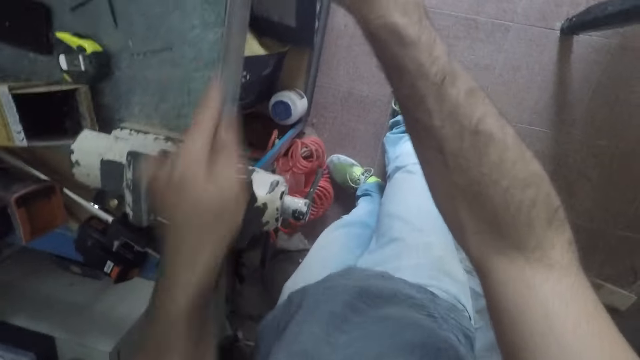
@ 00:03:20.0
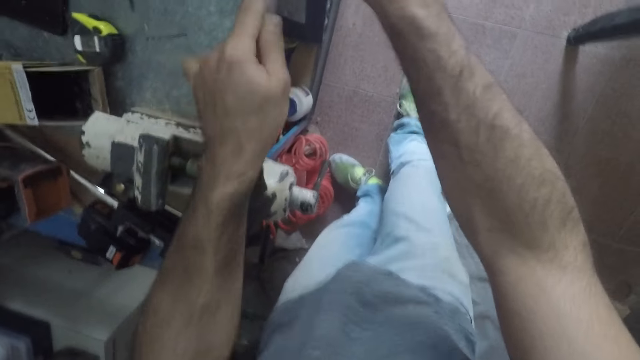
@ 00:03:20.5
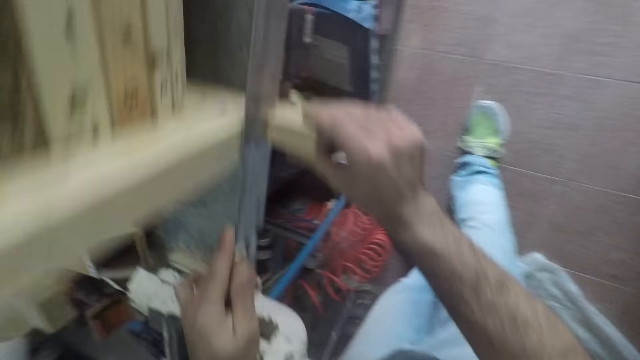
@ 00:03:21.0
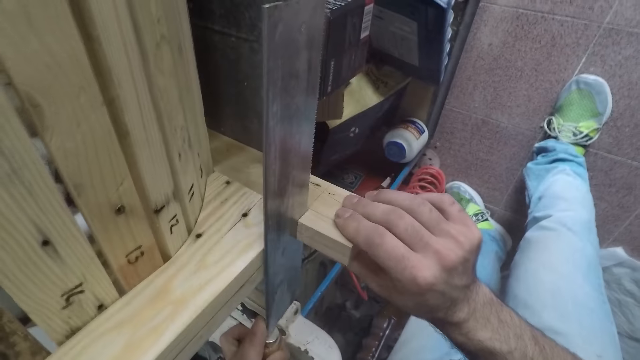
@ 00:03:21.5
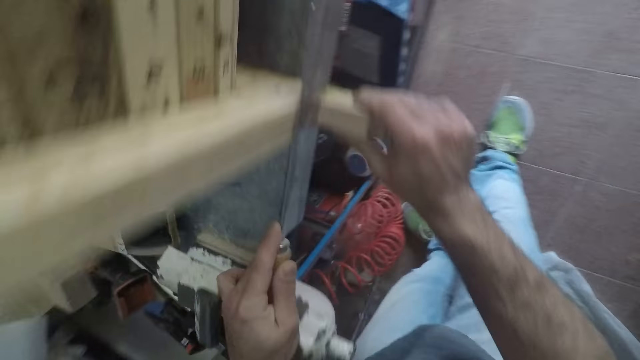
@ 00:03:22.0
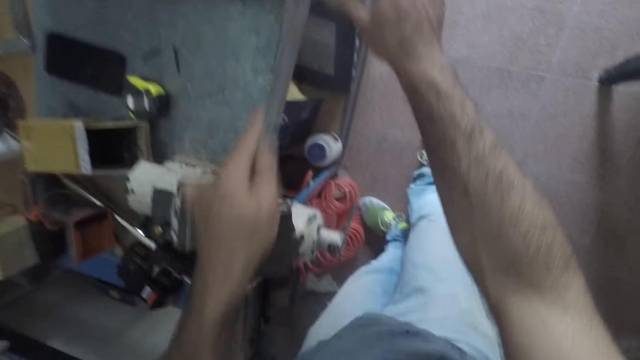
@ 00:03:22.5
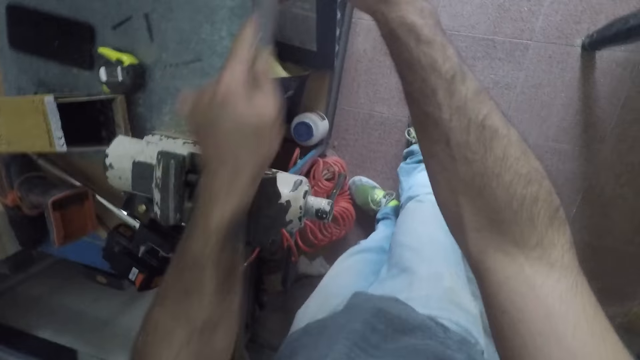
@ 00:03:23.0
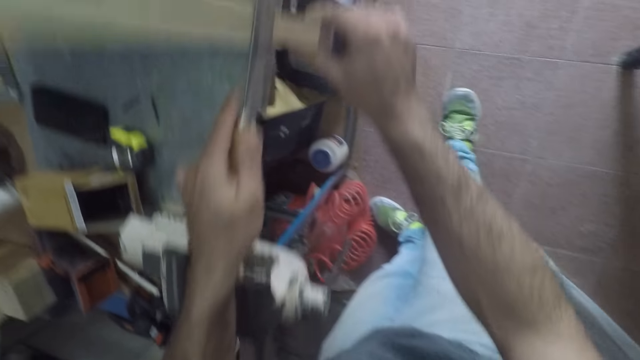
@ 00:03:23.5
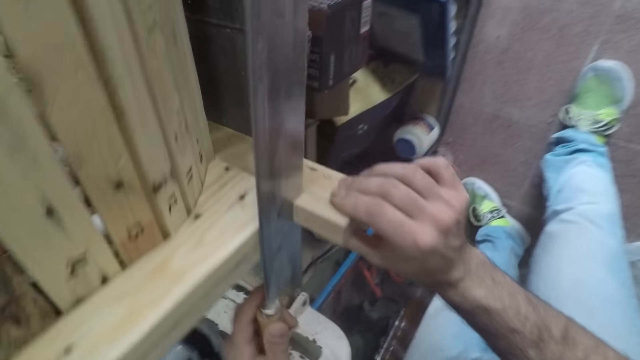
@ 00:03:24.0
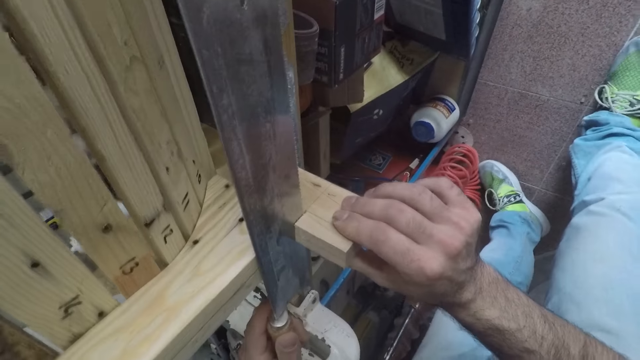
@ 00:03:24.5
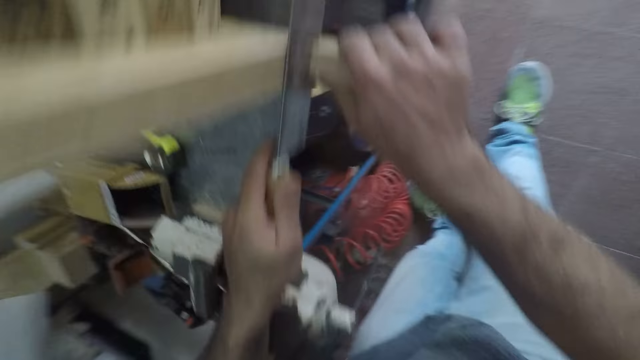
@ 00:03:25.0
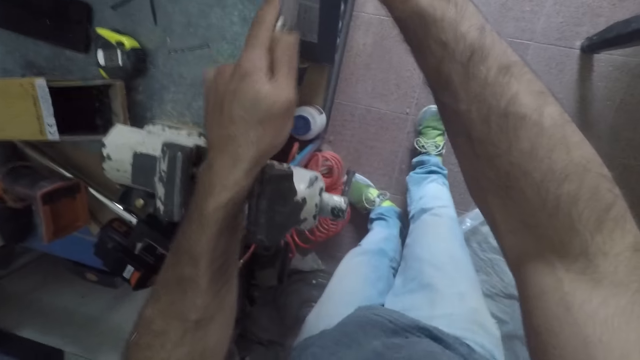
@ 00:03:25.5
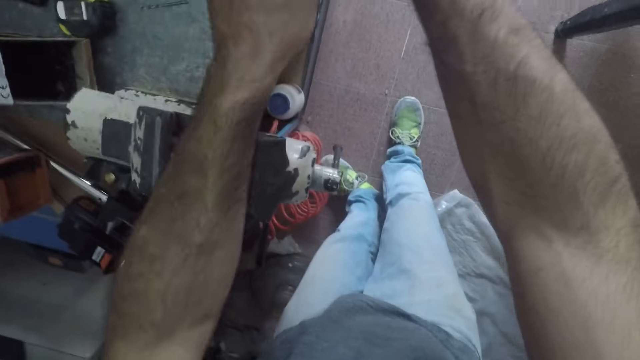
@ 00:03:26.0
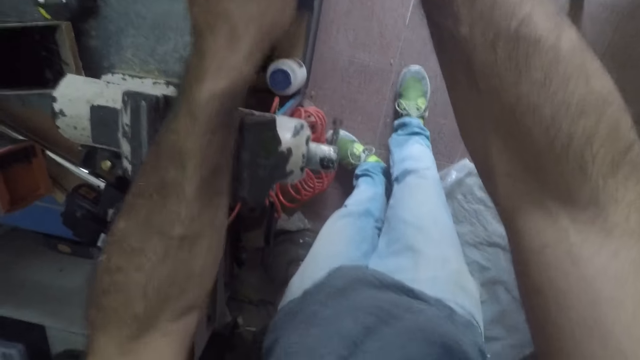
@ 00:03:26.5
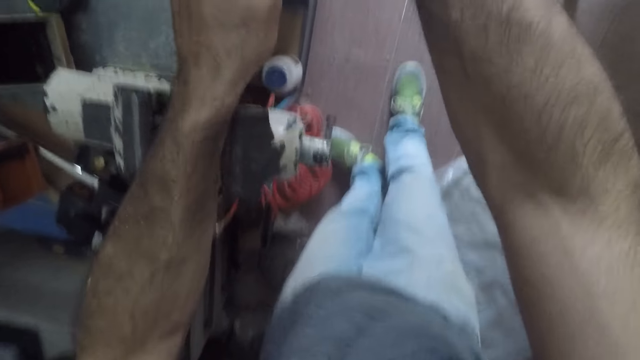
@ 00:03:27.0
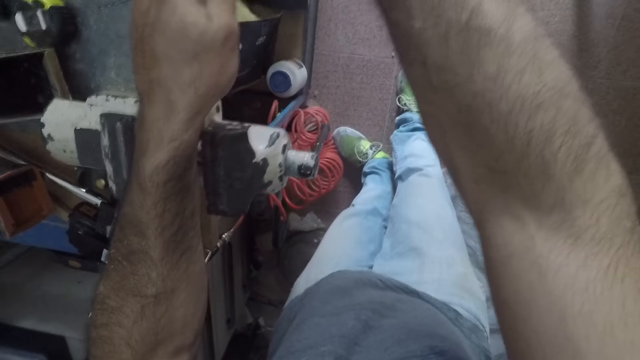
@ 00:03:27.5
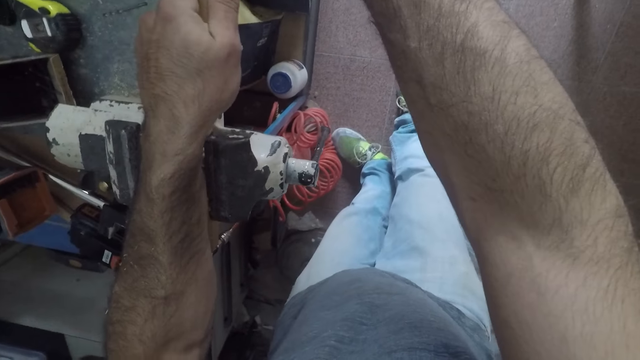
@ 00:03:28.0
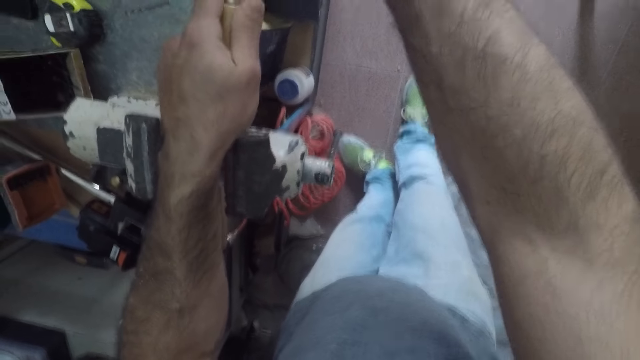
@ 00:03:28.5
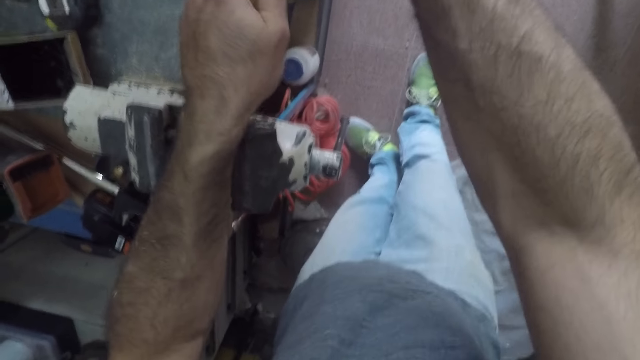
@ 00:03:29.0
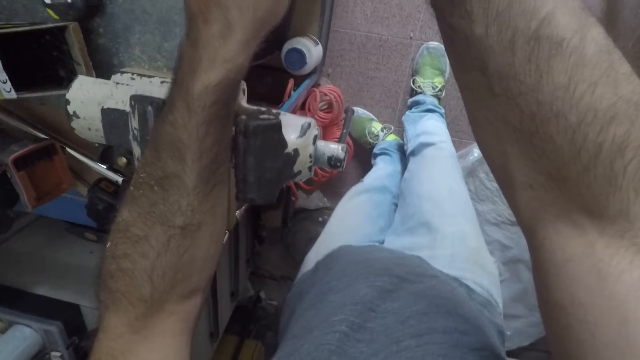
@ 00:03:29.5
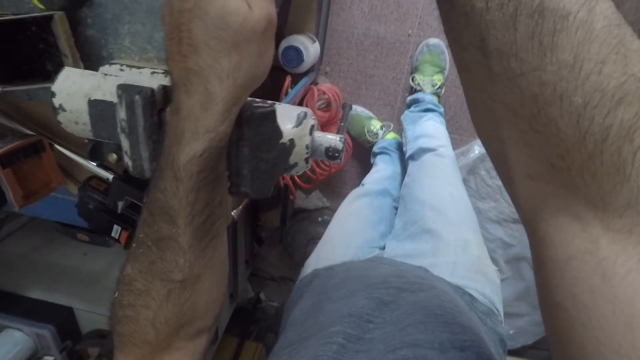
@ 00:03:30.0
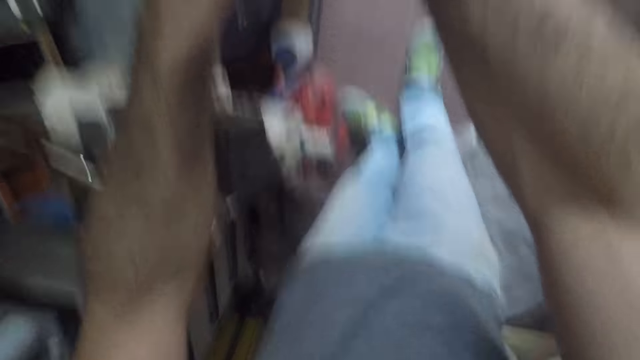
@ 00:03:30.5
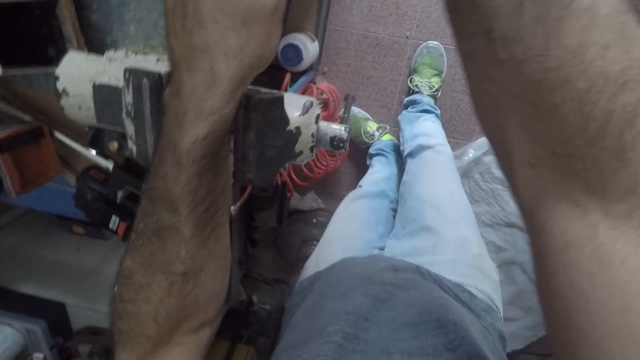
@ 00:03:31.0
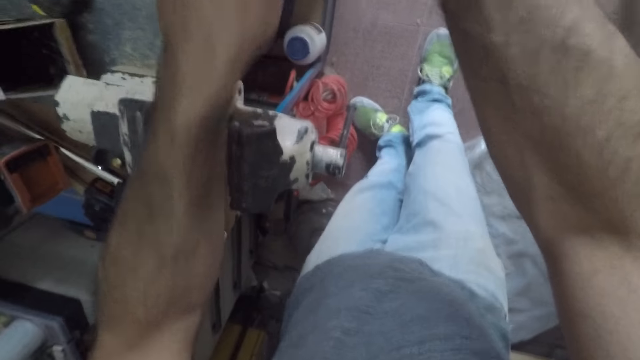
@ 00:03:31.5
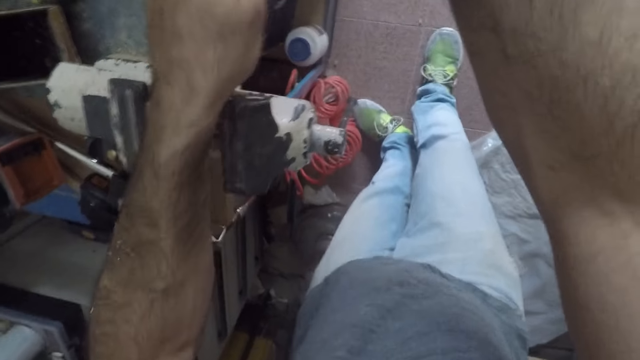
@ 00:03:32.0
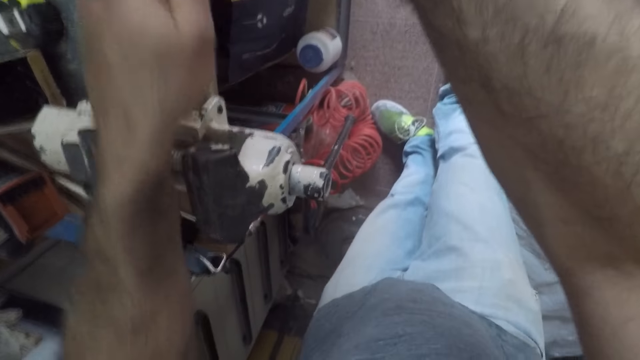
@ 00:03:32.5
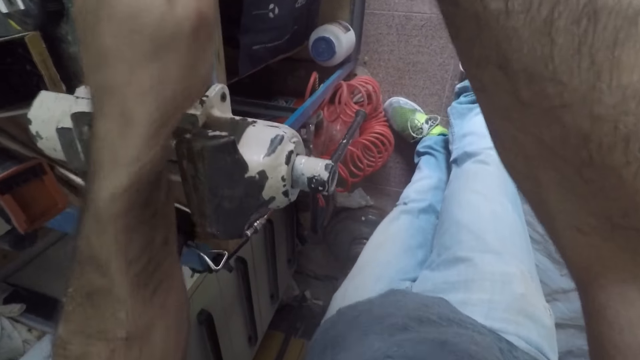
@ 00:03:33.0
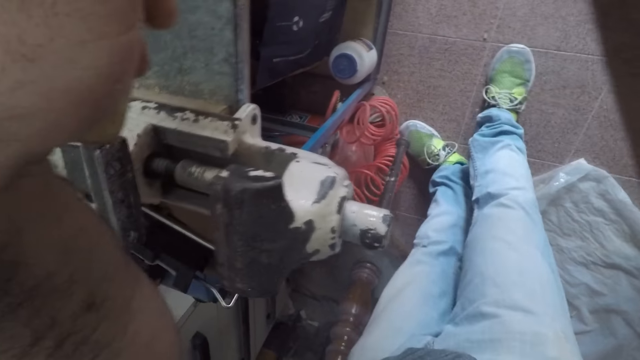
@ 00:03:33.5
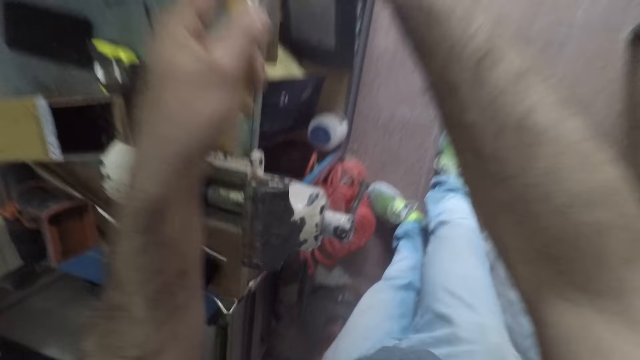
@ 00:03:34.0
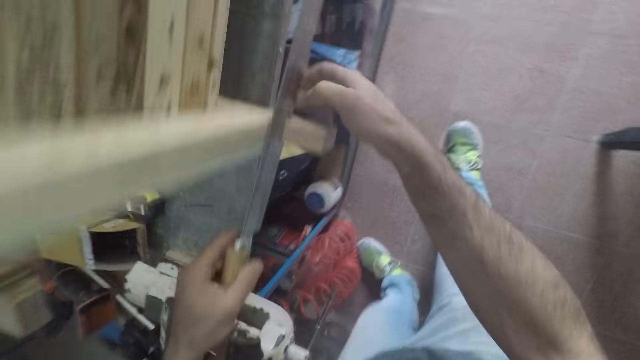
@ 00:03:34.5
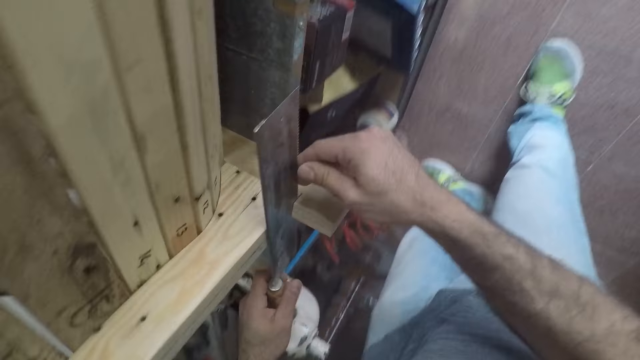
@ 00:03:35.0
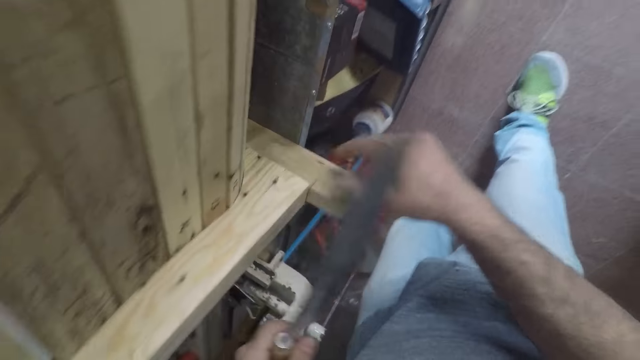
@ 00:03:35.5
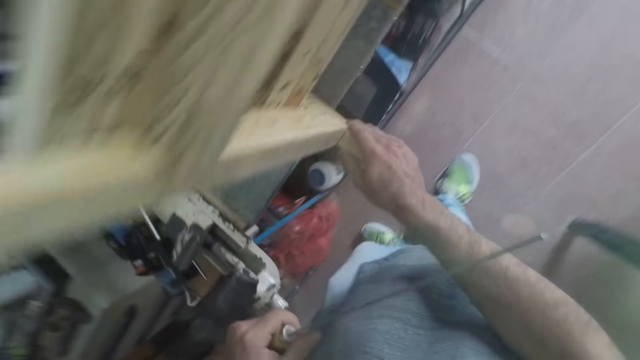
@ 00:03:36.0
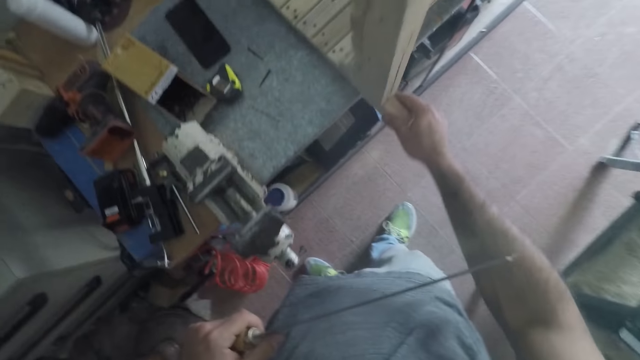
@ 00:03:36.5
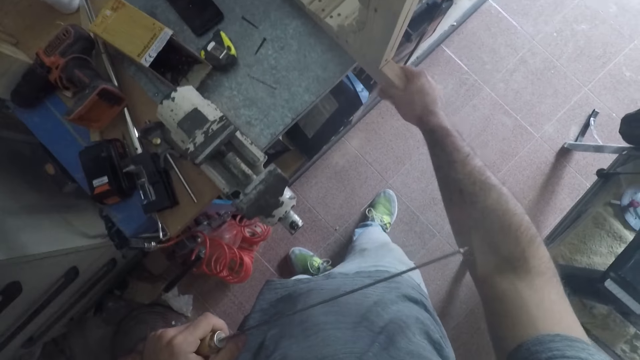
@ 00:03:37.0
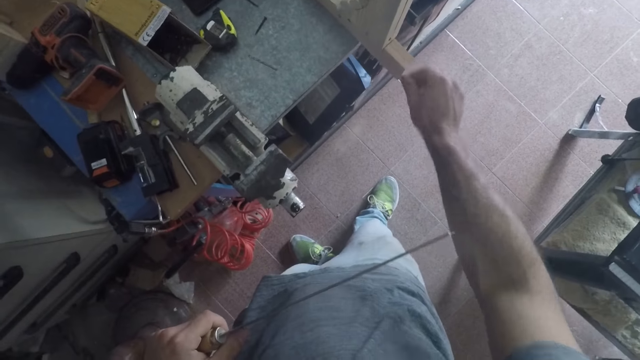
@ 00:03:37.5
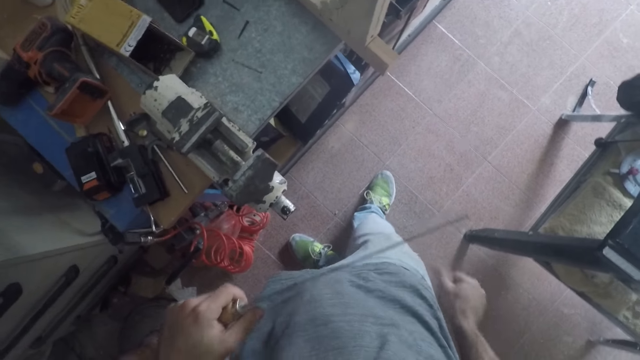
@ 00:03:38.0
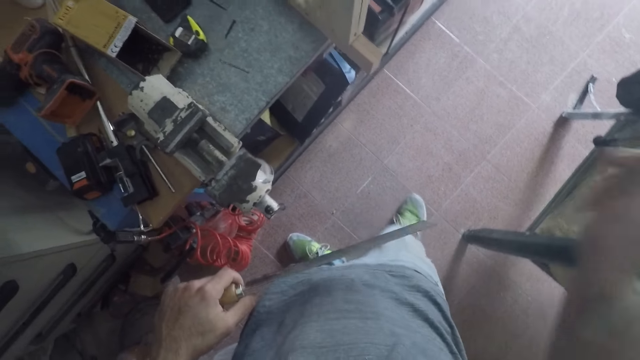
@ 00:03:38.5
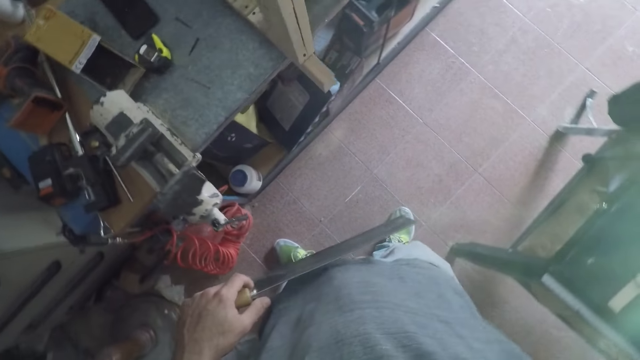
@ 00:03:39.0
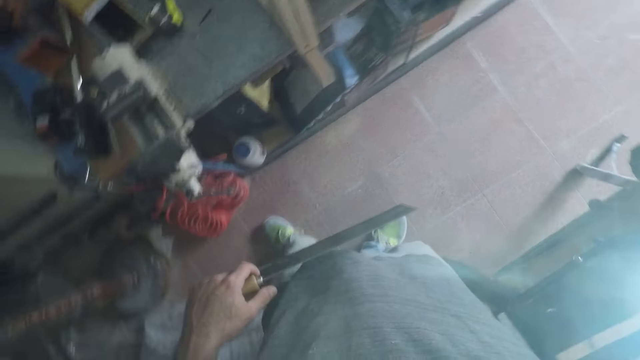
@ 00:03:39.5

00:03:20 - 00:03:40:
The camera wearer looks at the wood. They cut the wood. They look at the wood. They cut the wood. They hold the wooden bench.
